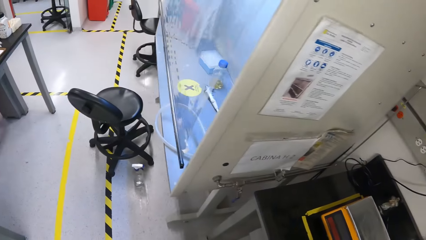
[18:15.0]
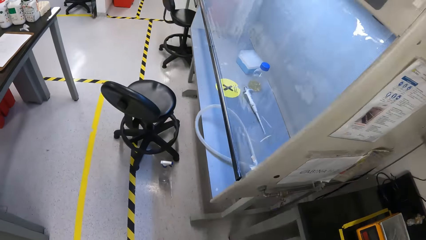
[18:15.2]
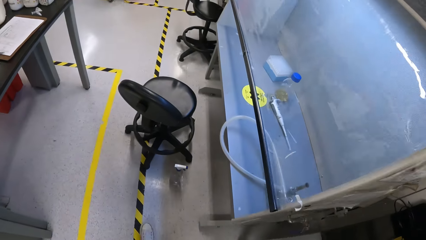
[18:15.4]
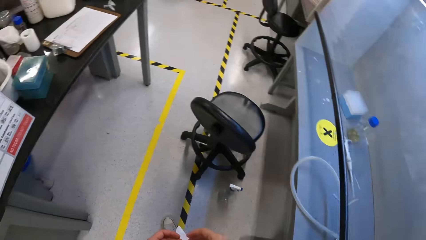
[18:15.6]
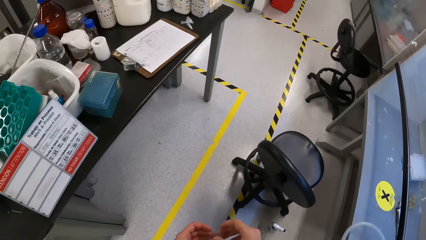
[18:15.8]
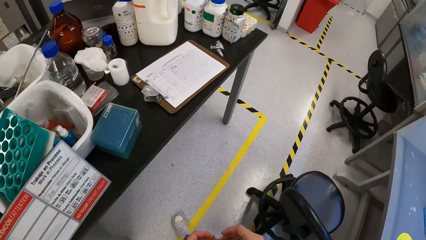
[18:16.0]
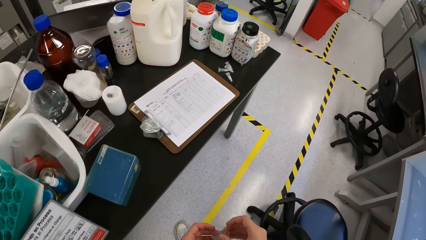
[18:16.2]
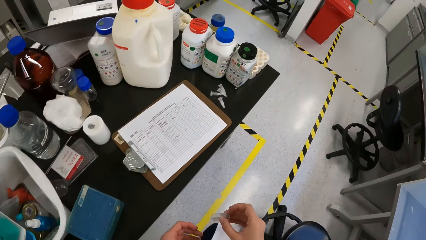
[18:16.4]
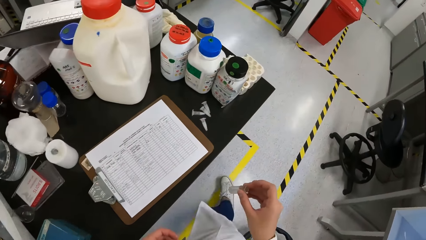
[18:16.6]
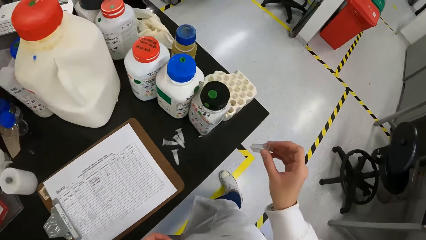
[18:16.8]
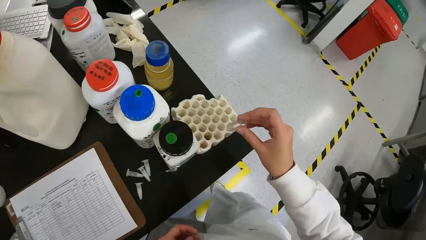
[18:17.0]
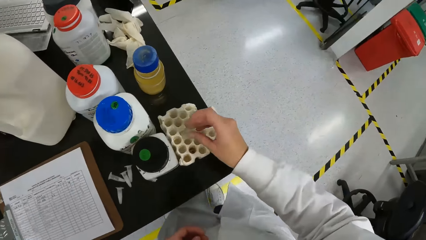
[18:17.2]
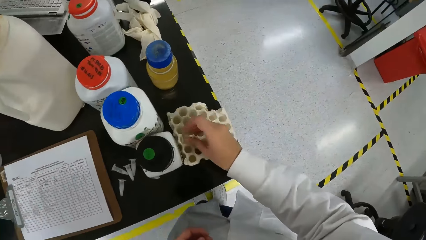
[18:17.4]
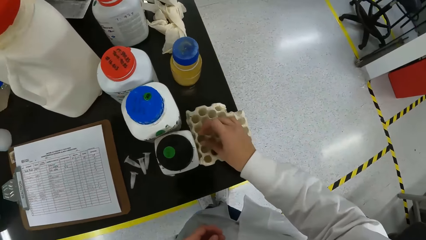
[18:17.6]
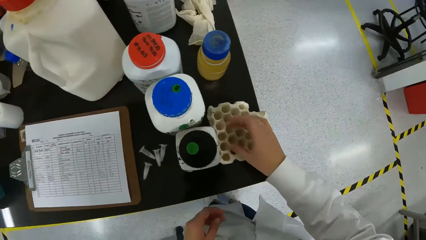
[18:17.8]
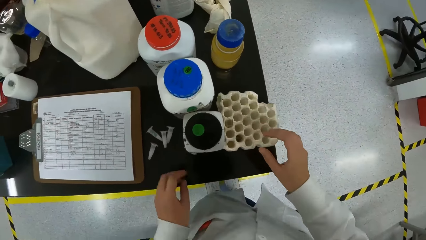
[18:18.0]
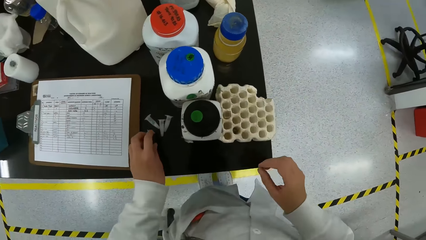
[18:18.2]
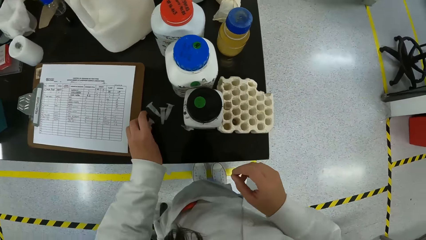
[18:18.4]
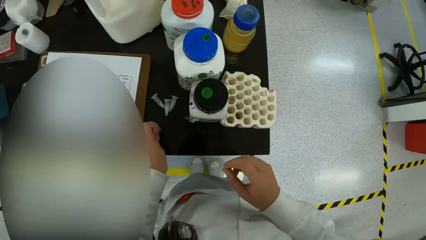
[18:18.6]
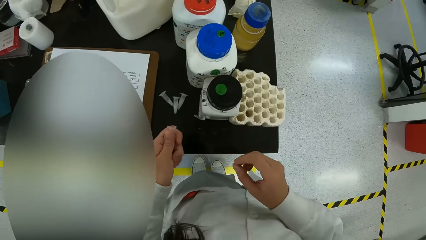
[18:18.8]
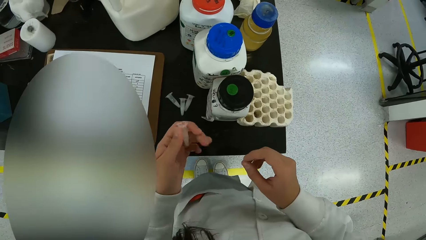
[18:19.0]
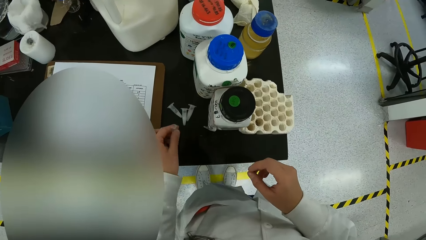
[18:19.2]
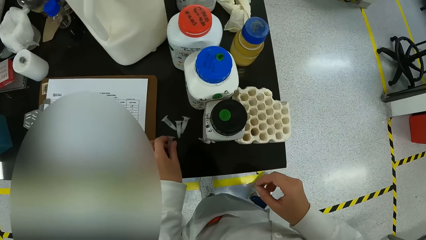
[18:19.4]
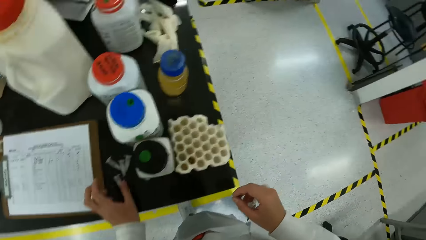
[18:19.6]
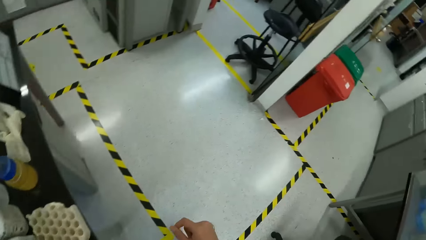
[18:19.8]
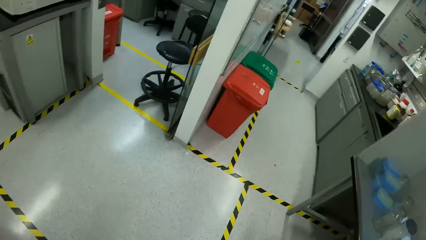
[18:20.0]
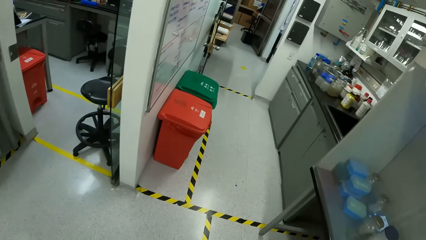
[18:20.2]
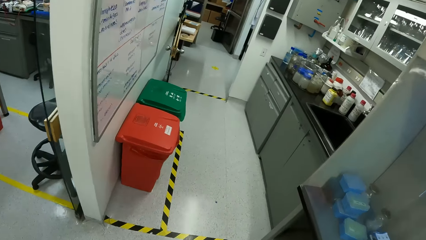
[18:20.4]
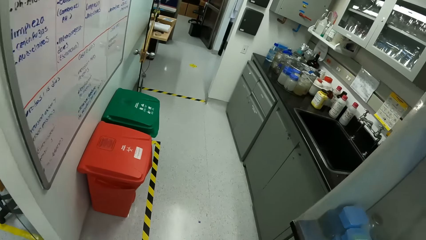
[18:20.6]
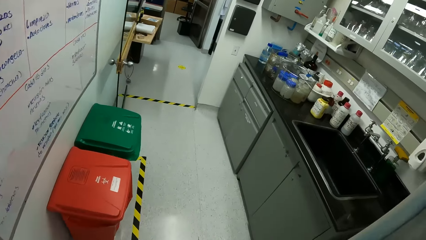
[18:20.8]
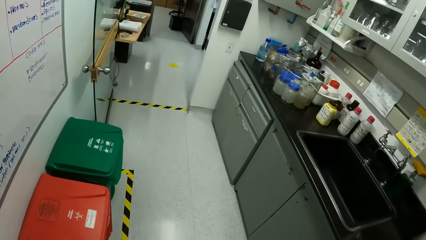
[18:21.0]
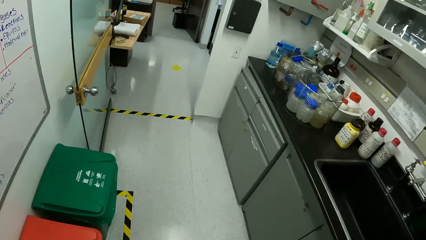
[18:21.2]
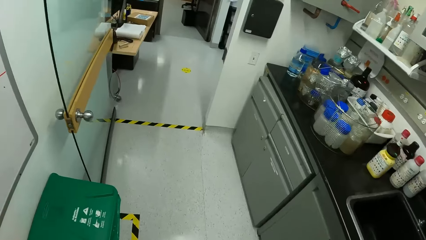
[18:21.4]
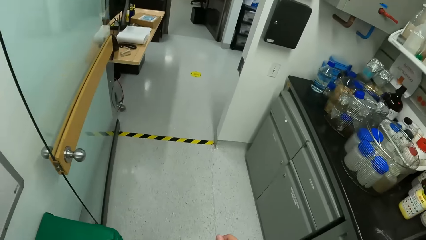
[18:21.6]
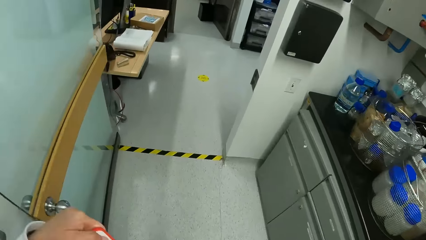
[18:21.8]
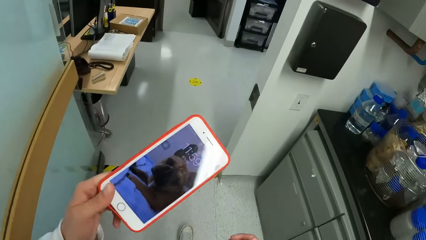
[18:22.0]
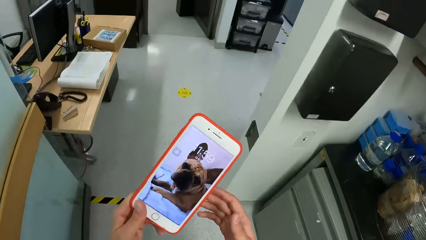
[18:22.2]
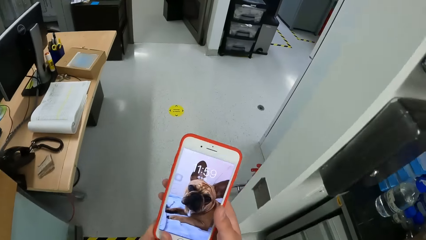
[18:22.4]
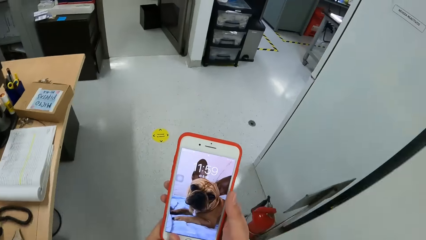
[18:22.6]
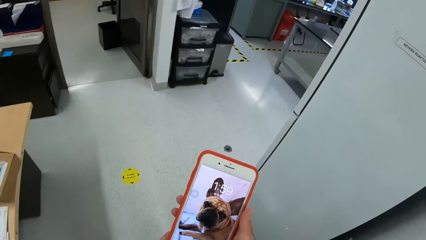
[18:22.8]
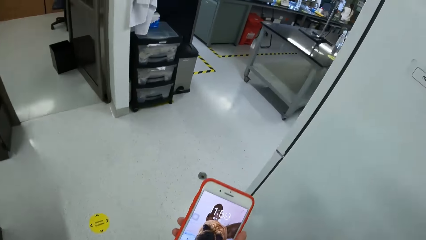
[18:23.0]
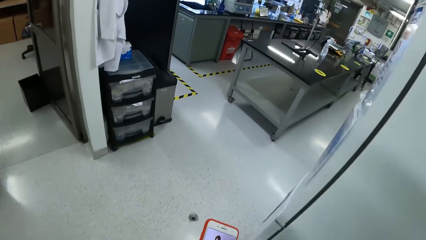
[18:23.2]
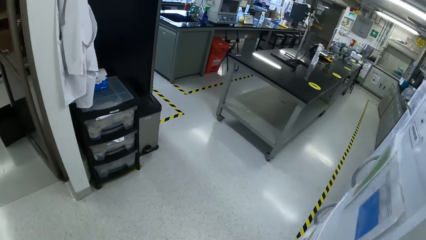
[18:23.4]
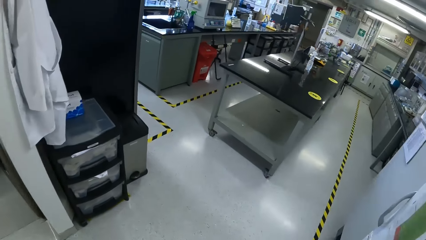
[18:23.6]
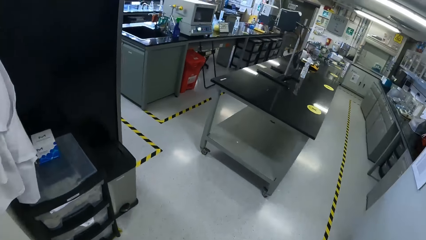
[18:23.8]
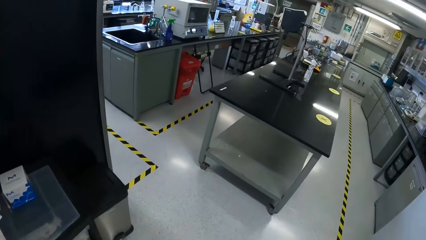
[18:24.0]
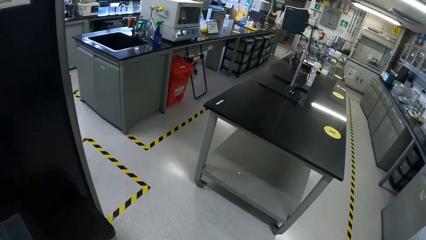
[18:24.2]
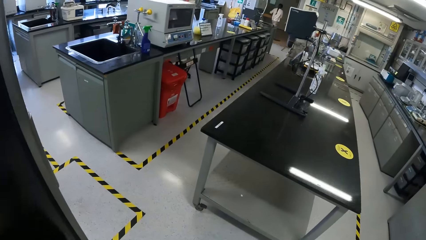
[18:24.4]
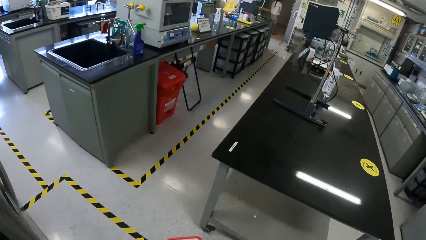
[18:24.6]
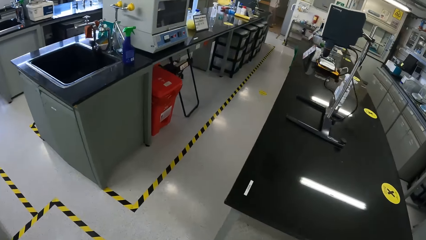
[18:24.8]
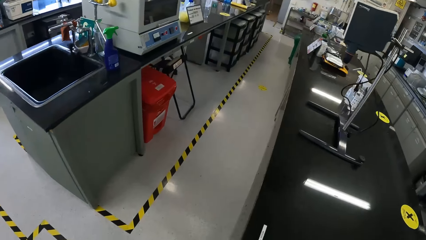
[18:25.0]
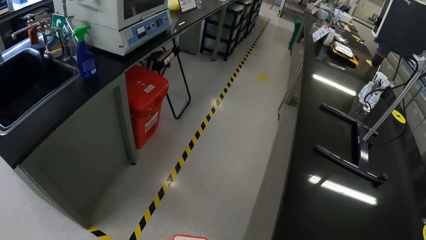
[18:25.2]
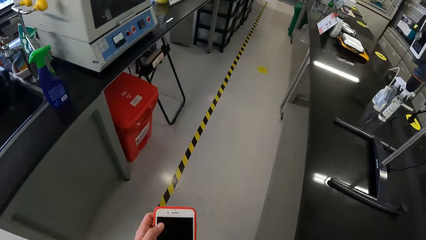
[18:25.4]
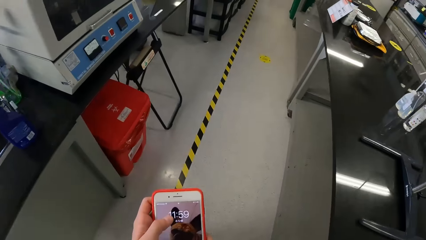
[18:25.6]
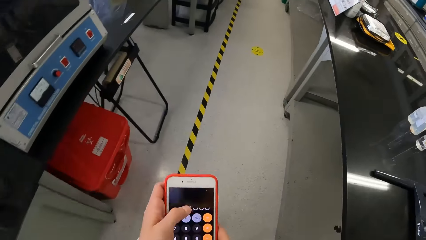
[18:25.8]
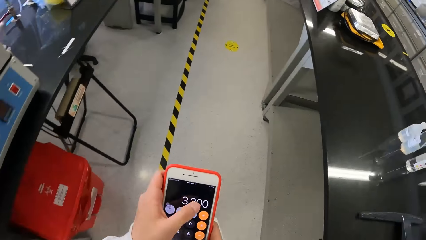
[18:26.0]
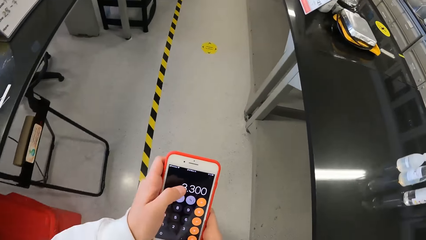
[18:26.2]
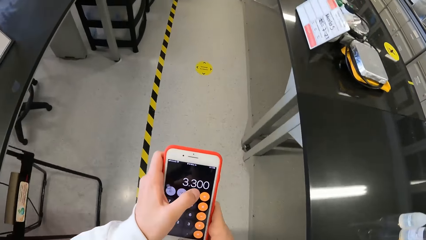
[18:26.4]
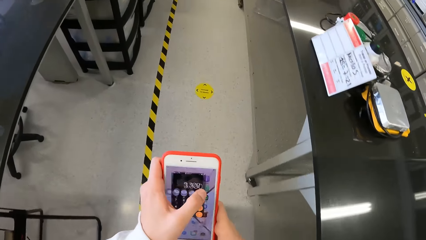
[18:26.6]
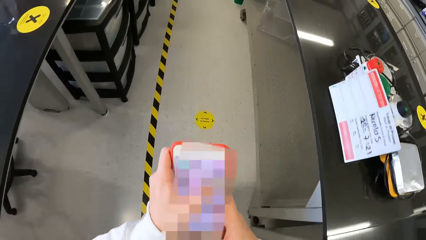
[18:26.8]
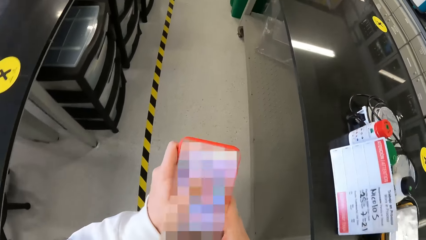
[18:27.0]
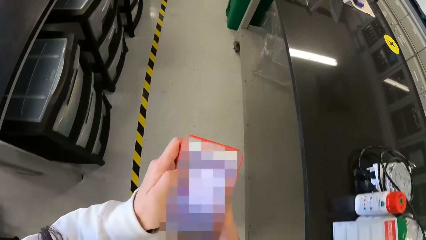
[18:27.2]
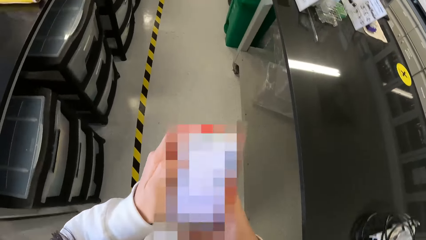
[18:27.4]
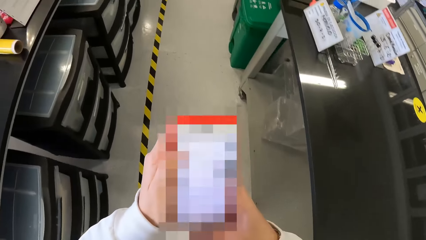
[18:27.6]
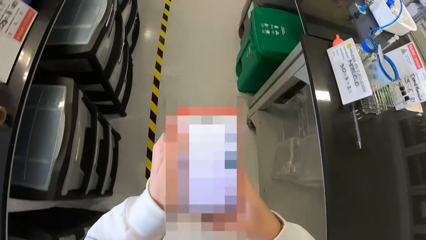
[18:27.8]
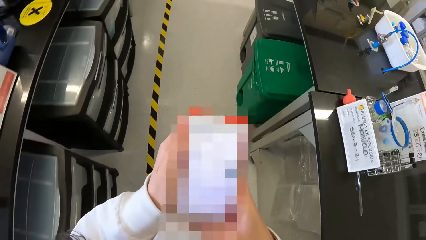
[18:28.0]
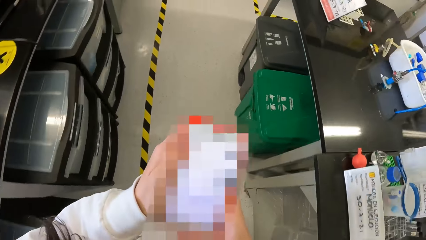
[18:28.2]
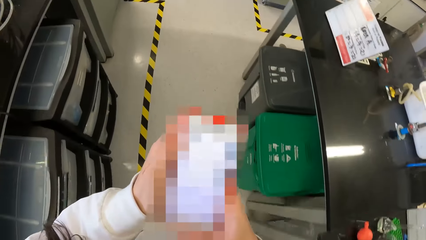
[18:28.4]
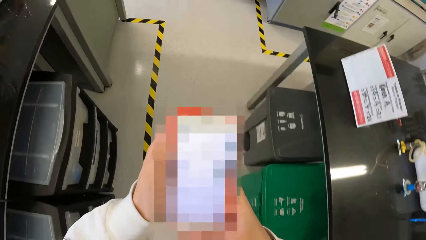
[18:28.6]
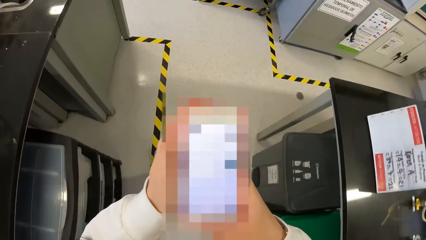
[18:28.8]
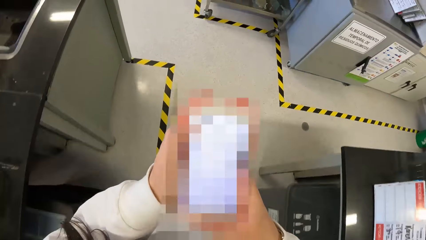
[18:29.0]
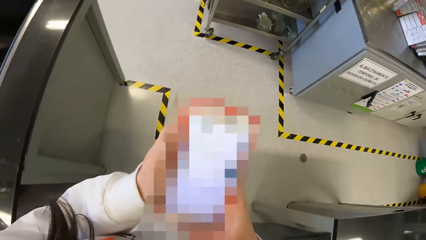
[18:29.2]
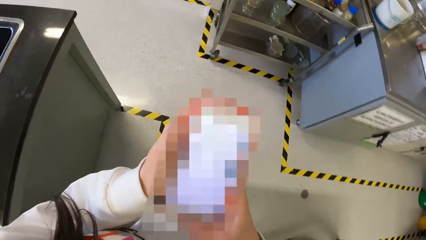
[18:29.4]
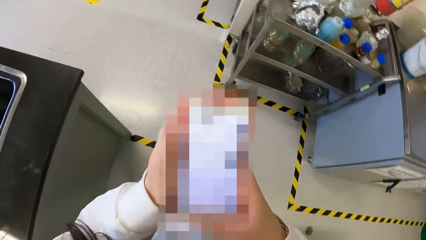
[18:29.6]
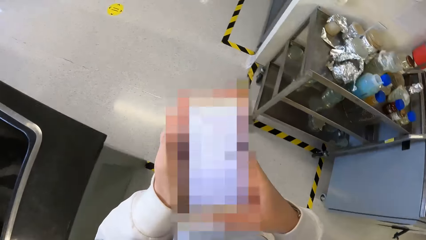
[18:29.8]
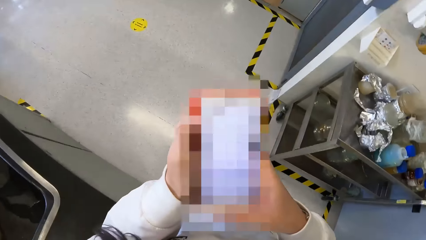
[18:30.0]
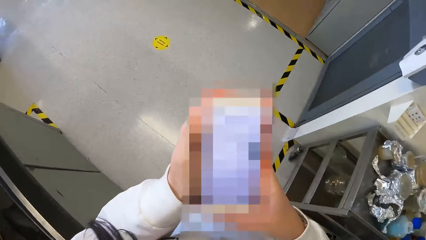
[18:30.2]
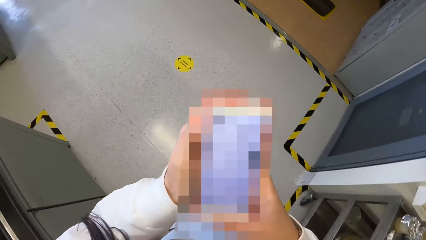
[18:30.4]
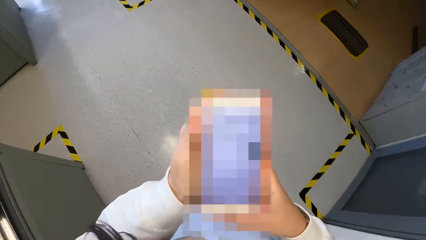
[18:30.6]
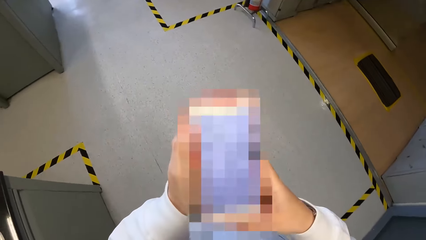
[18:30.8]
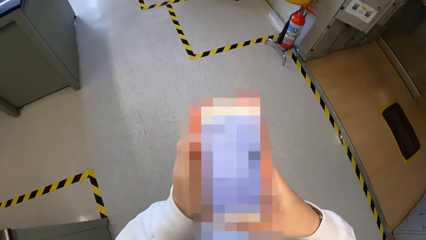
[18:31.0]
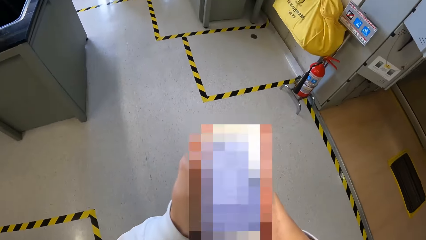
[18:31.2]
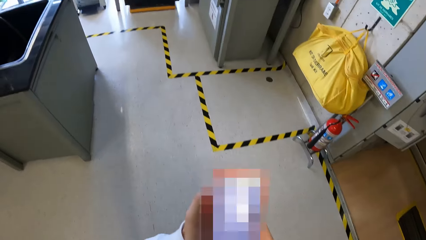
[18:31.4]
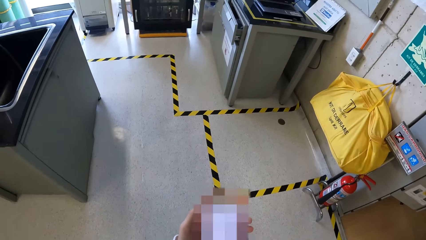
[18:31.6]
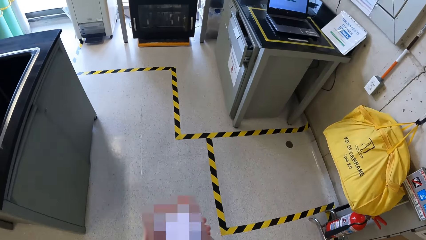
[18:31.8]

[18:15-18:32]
The camera wearer moves around and walks. He drops the test tube inside the test tube rack on a table with his right hand. He takes a microtube from the table with his left hand. He drops the microtube on the table with his left hand. He walks. He removes his phone and uses it while walking. He operates the phone with his left hand.
